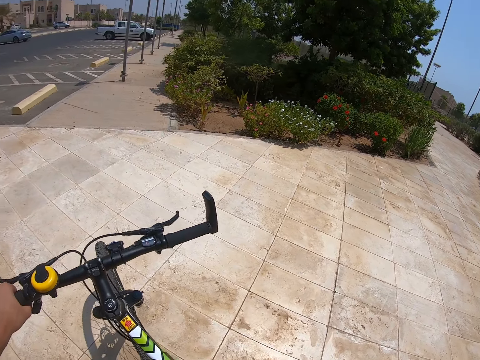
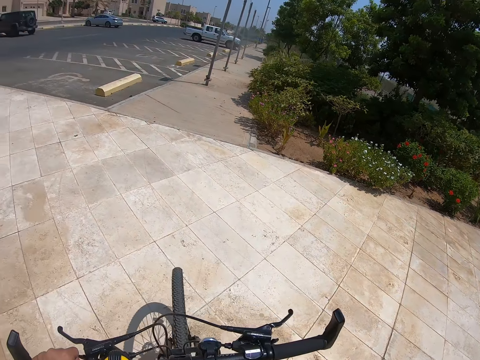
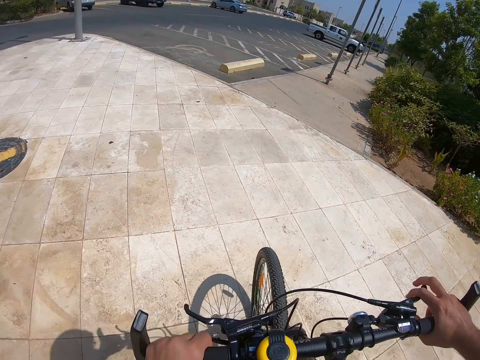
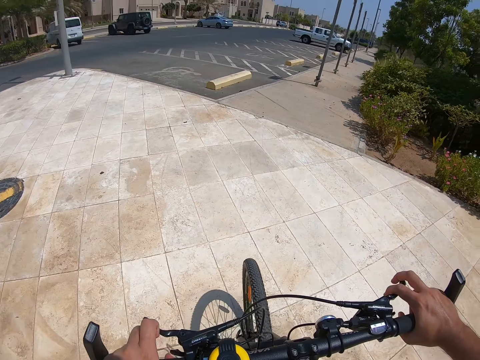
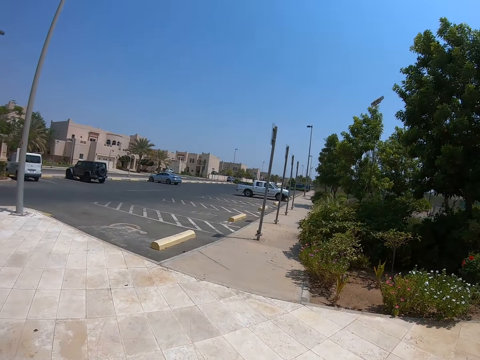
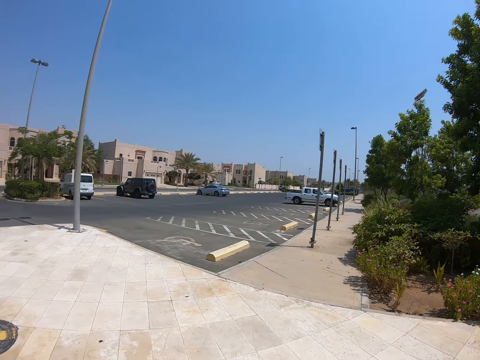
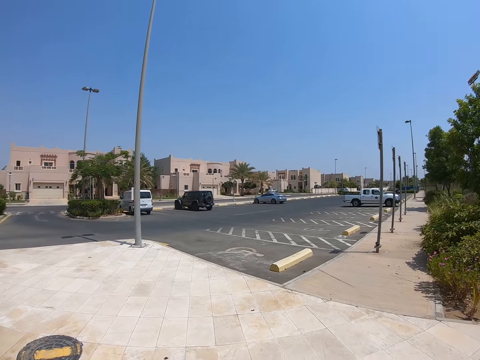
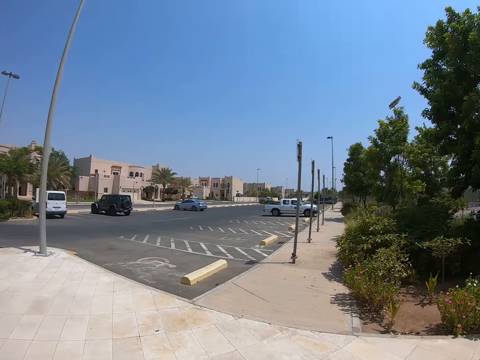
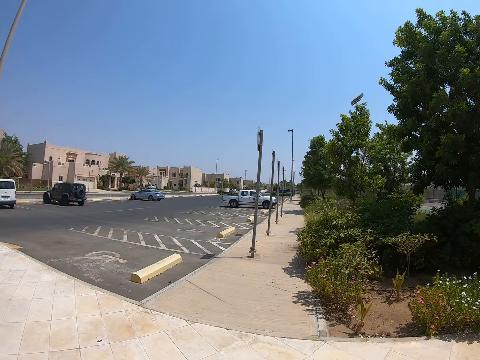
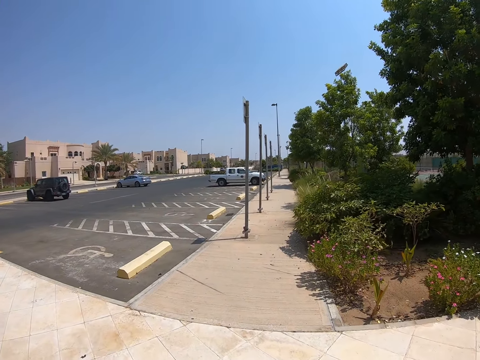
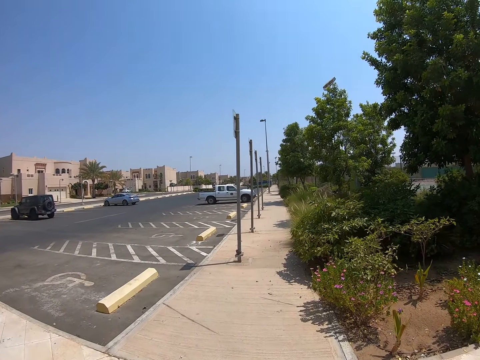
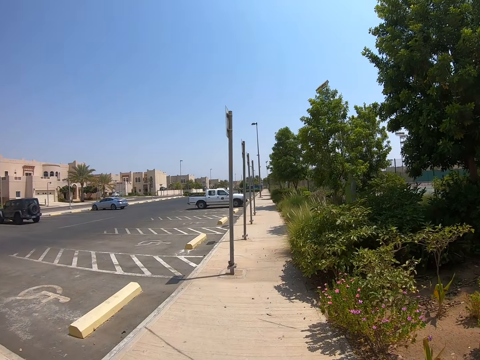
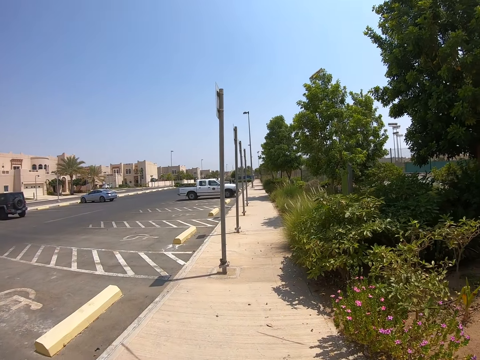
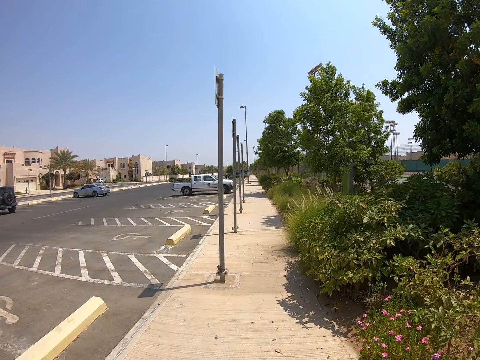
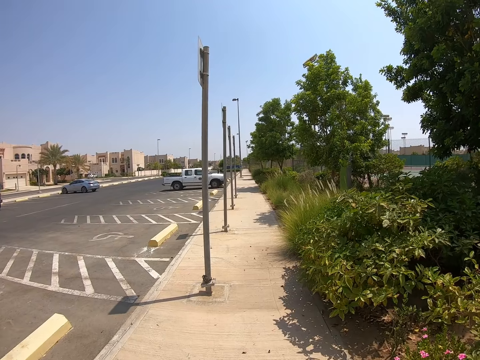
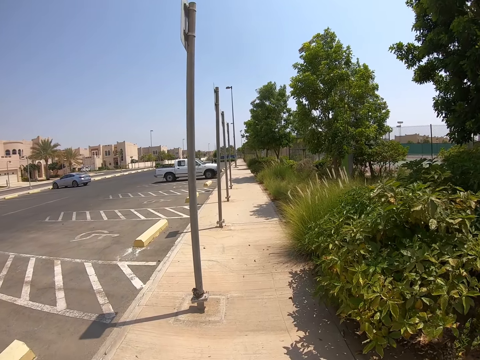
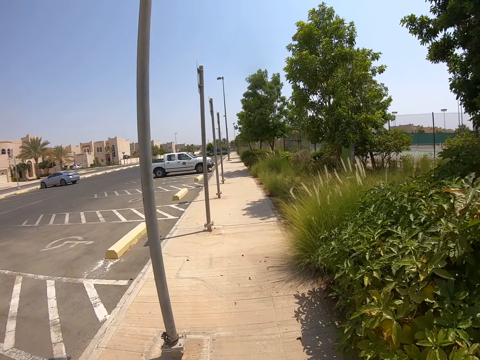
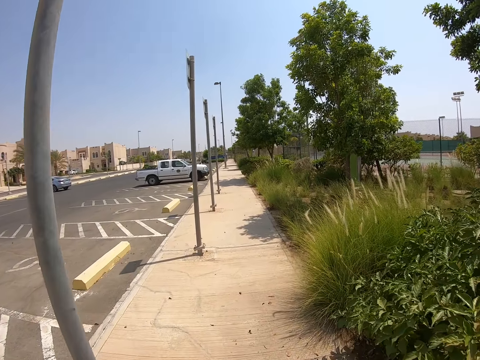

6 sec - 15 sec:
The camera wearer swings a hand. They ride a bicycle on a pedestrian road.

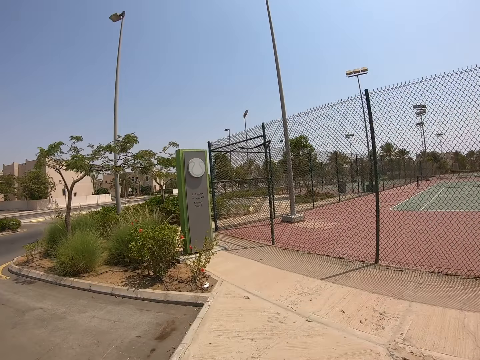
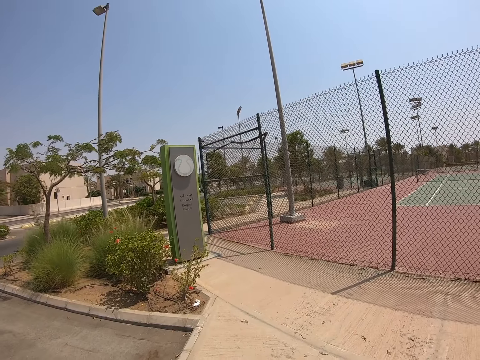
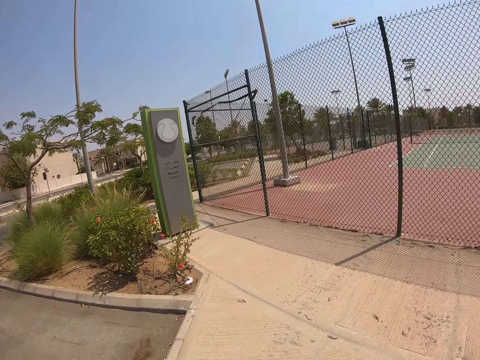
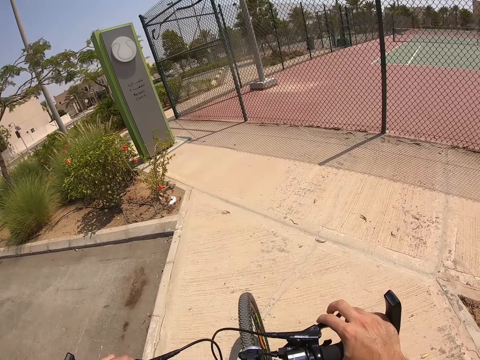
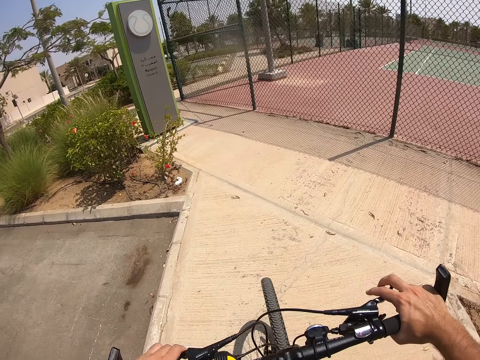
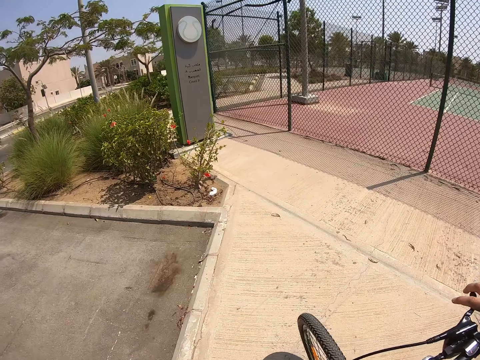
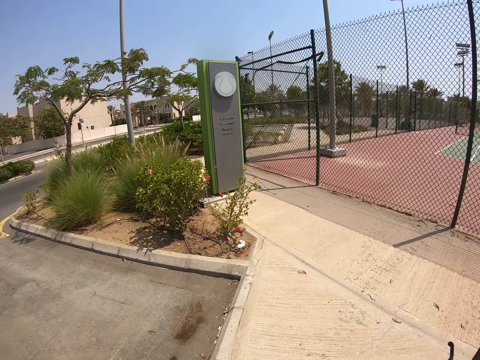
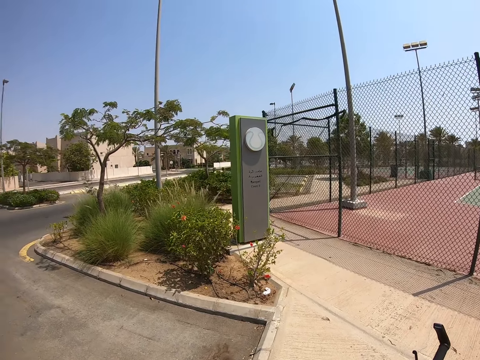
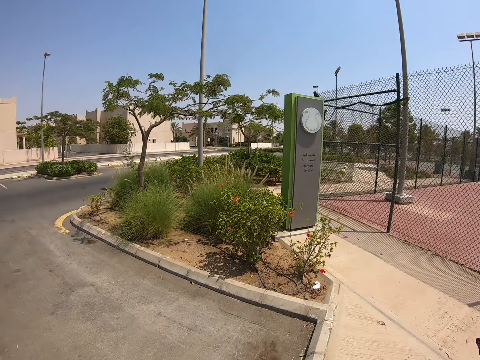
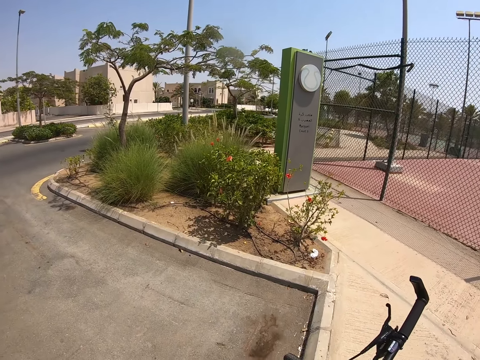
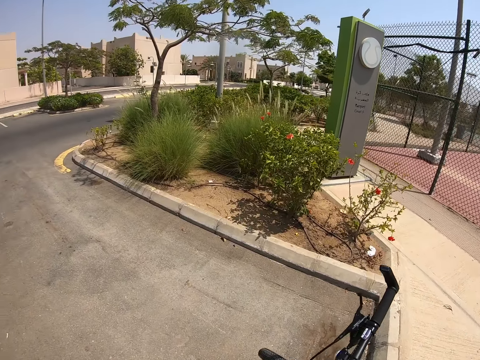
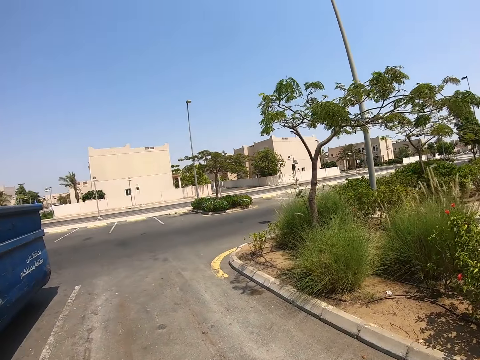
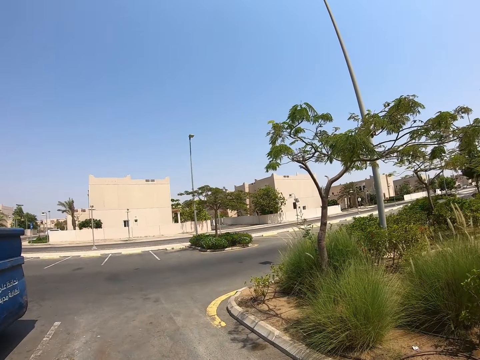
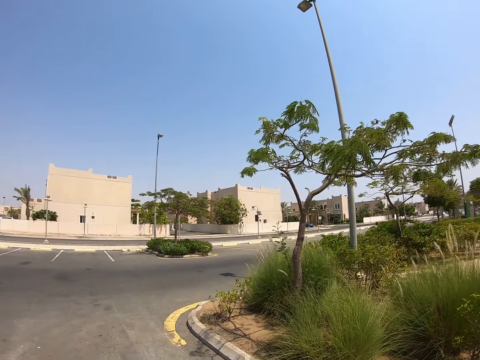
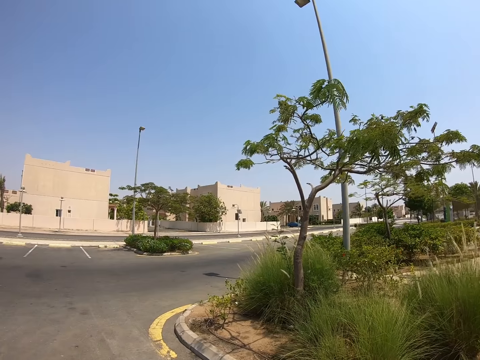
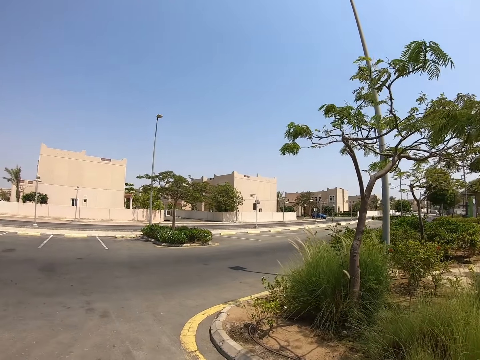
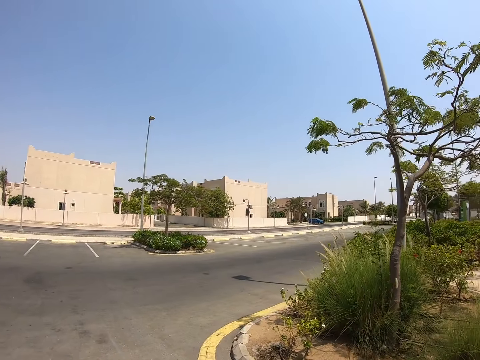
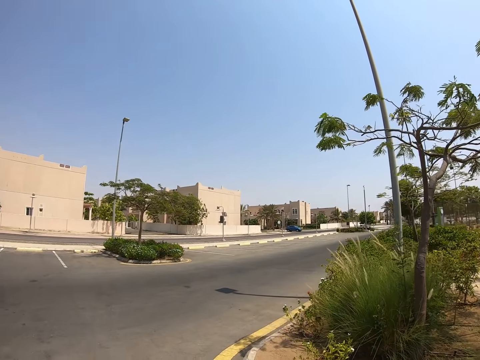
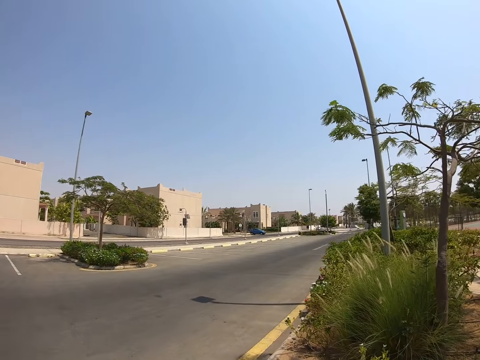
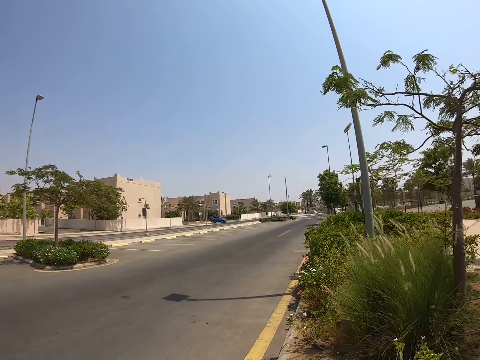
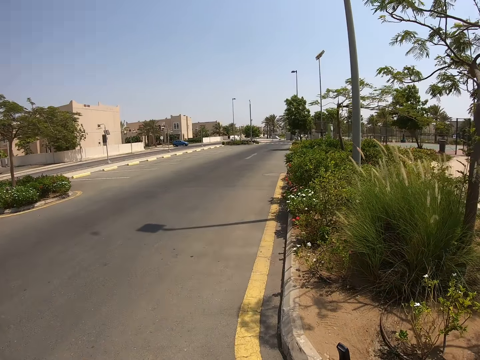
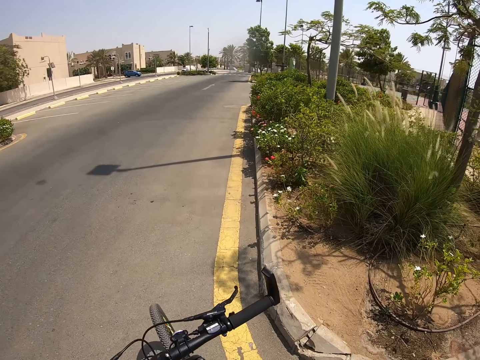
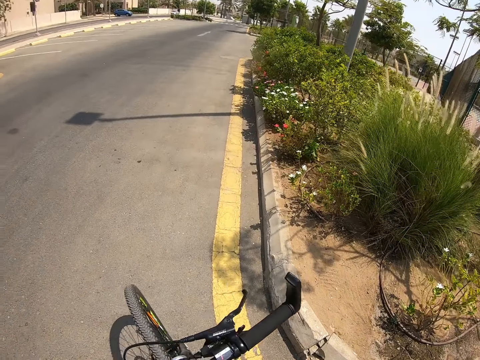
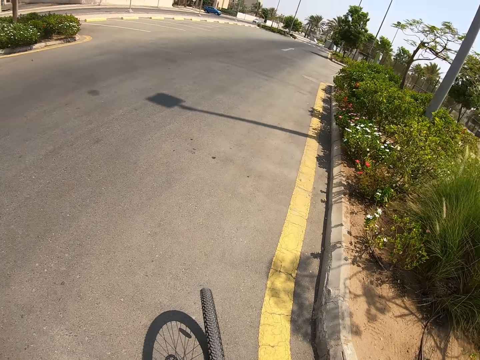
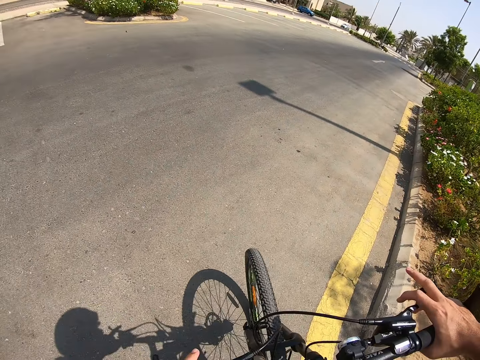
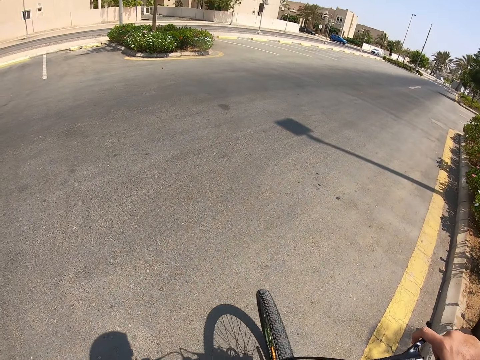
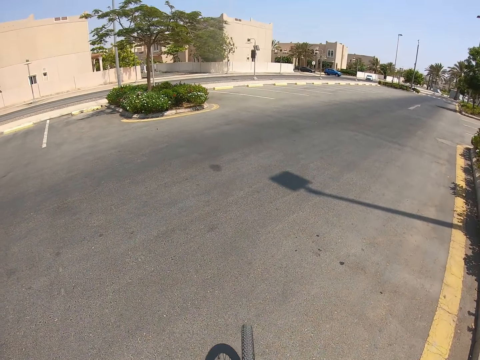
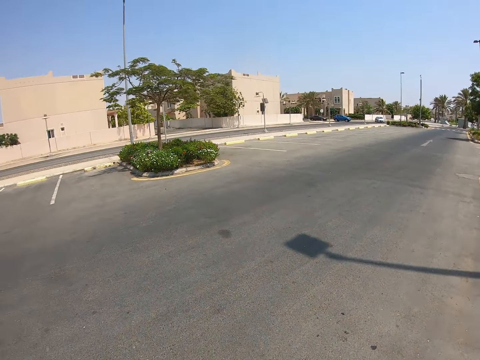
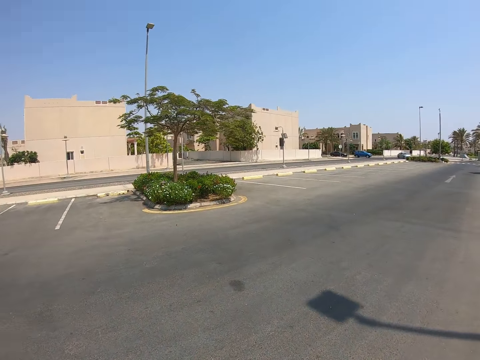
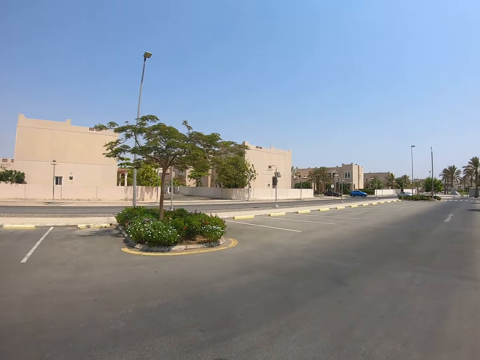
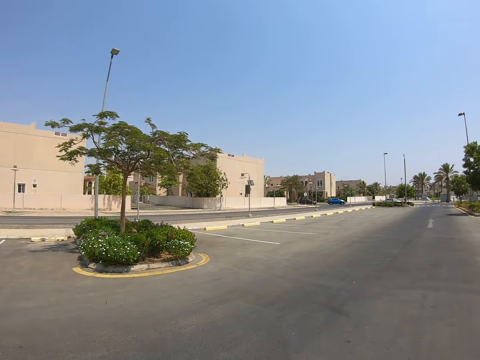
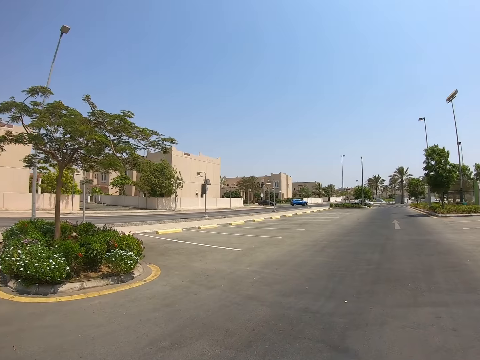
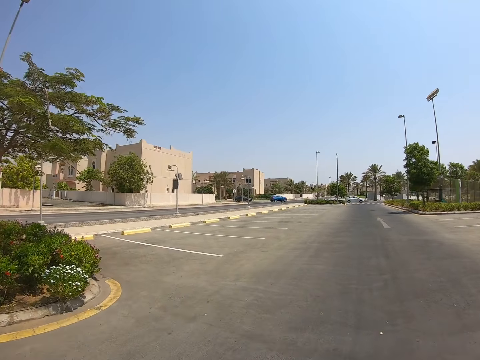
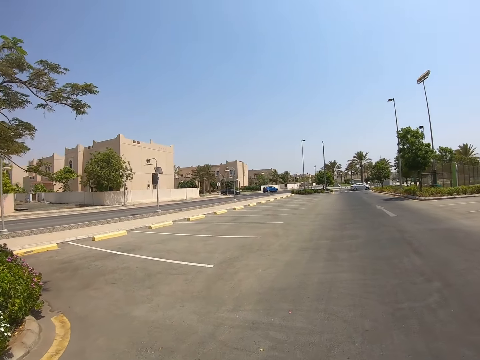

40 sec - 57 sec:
The camera wearer stares at the bicycle. They ride the bicycle on a tarmac road. They push the bicycle. They cycle the bicycle.
